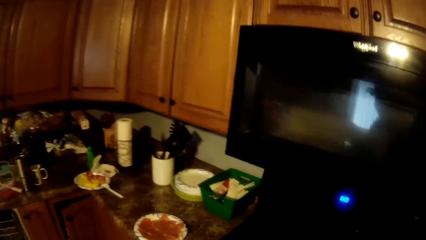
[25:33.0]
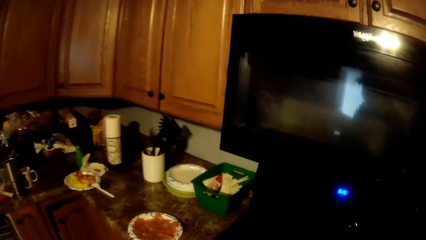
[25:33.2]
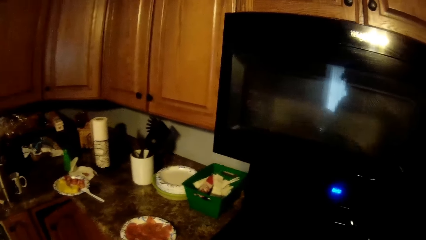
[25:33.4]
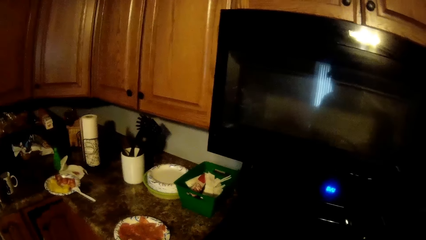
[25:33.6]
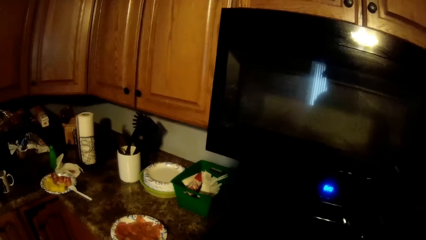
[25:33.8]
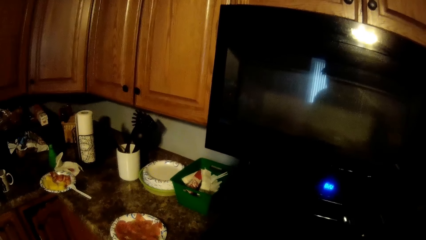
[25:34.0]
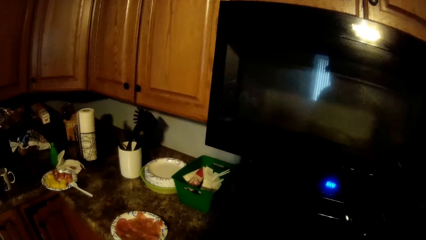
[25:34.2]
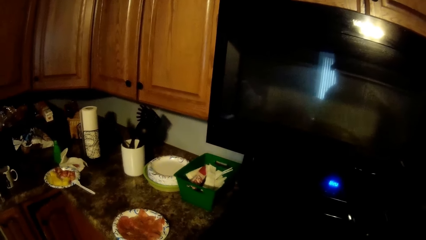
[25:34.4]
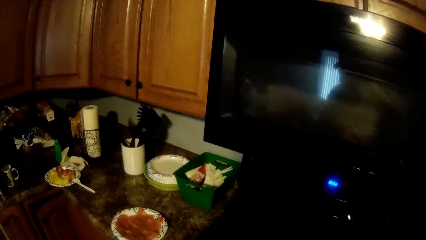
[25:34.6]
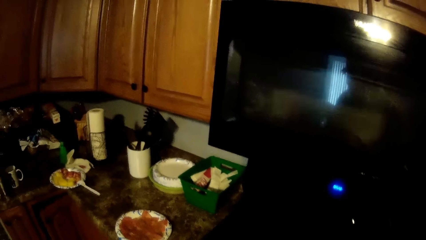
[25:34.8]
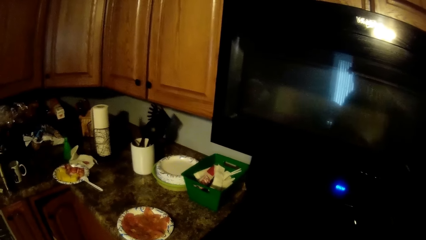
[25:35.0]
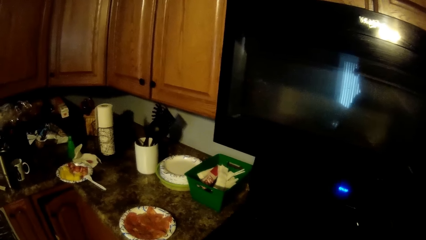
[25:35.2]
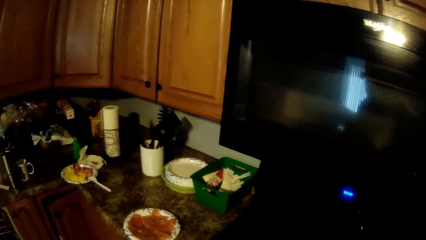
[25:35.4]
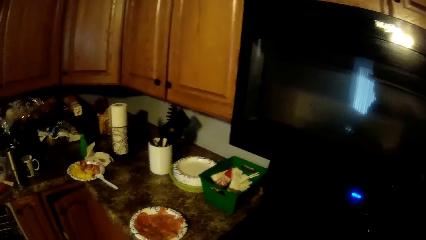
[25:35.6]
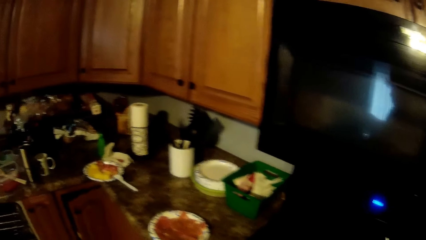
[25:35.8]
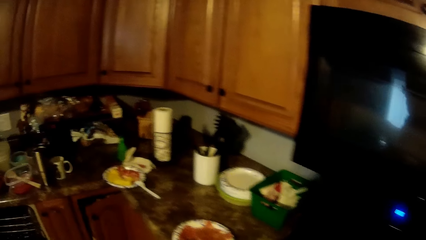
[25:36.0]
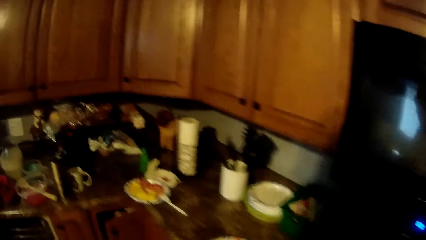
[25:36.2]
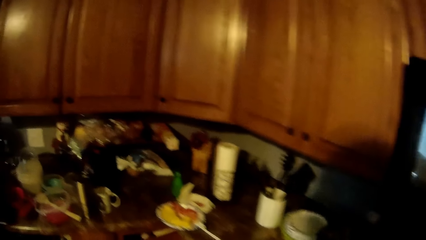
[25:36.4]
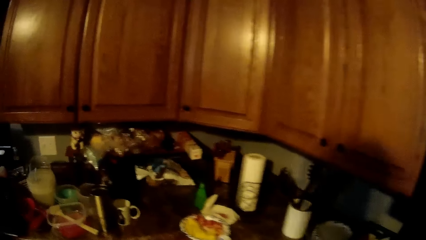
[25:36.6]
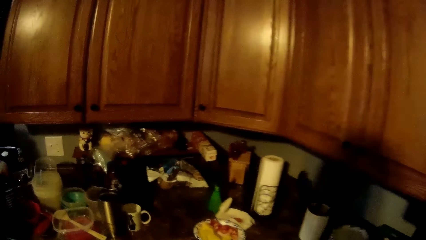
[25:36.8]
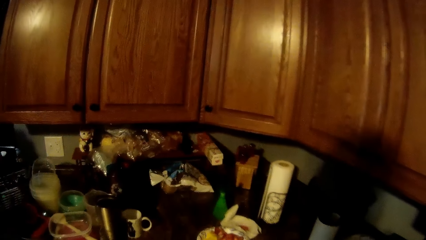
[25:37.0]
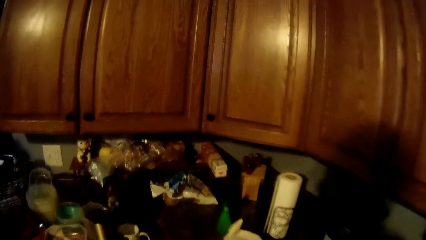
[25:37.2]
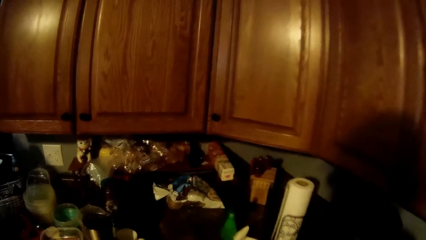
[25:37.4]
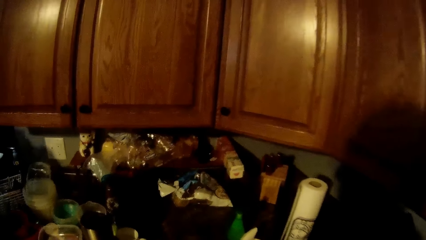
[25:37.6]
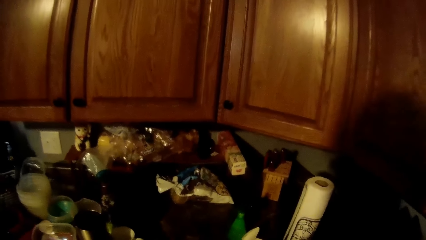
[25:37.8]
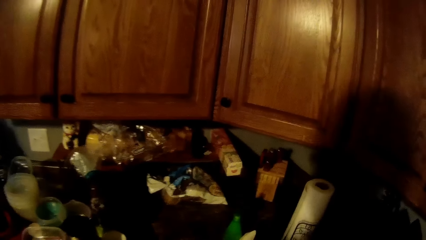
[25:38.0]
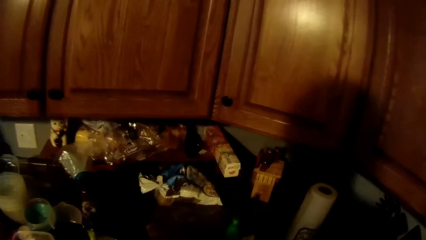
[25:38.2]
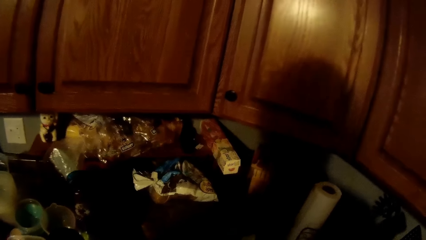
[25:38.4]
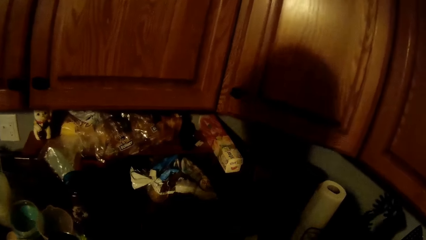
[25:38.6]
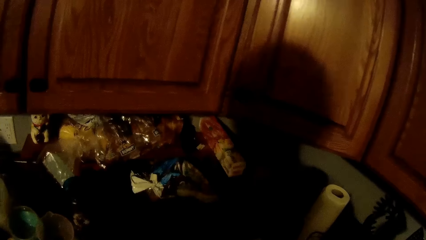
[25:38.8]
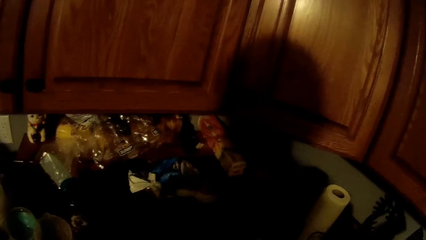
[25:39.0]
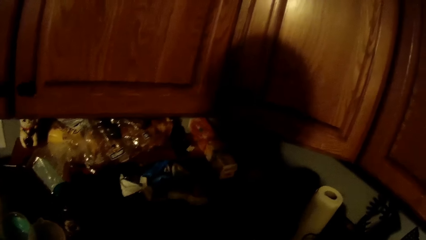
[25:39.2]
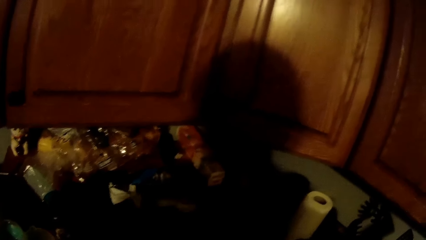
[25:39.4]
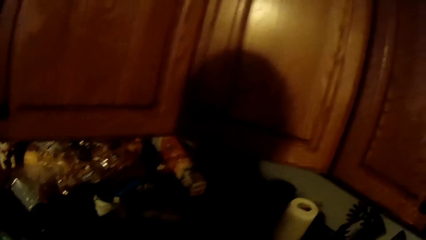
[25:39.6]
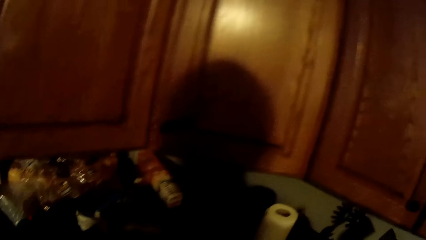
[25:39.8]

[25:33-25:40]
The camera wearer walks.

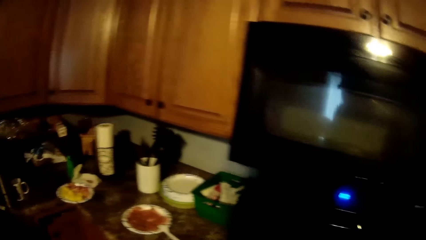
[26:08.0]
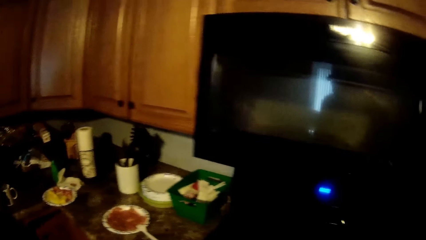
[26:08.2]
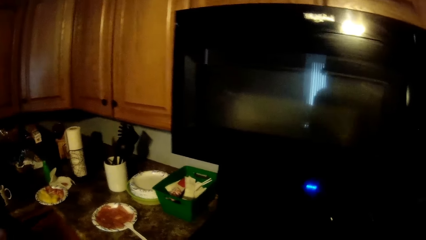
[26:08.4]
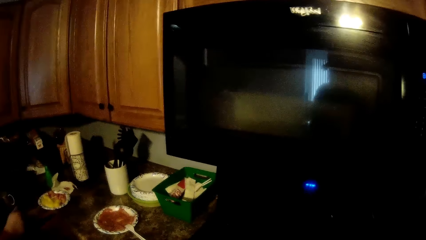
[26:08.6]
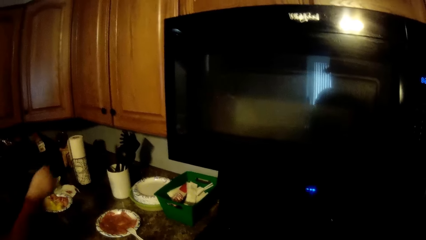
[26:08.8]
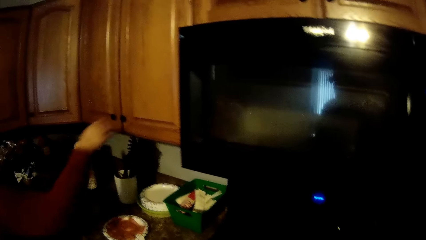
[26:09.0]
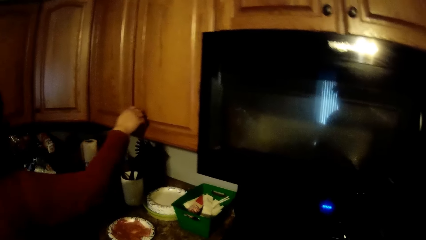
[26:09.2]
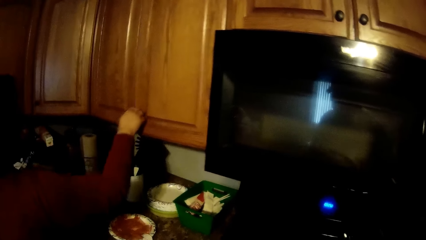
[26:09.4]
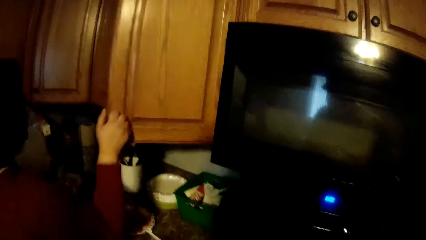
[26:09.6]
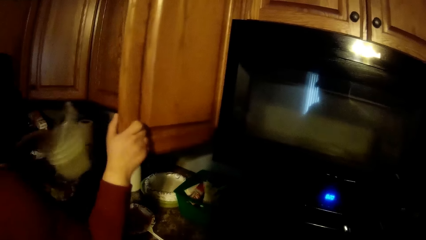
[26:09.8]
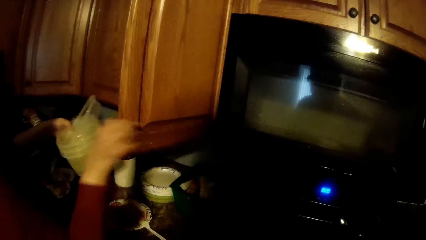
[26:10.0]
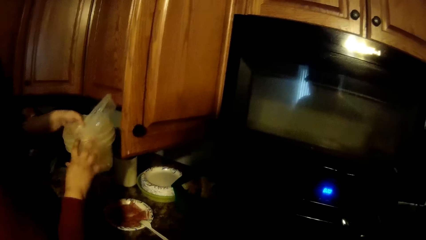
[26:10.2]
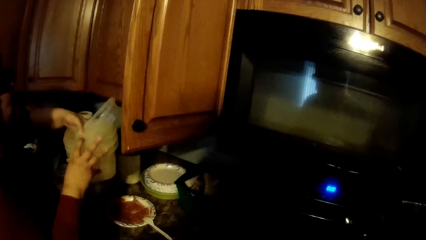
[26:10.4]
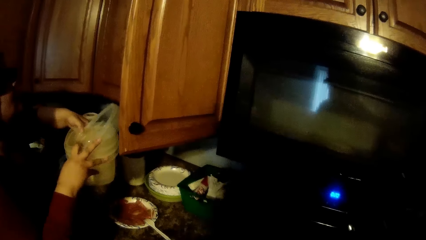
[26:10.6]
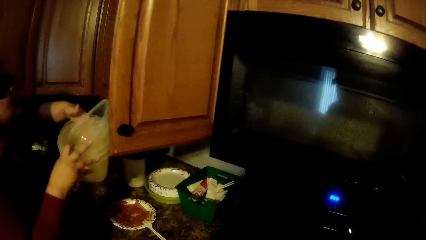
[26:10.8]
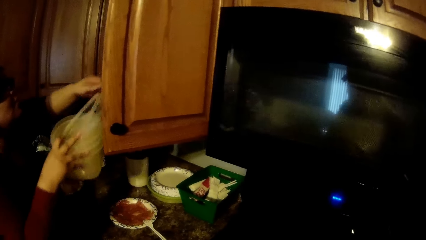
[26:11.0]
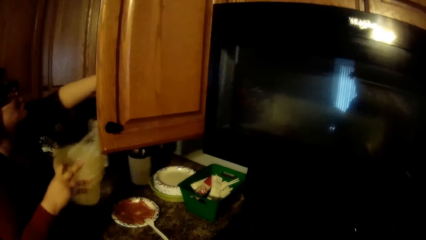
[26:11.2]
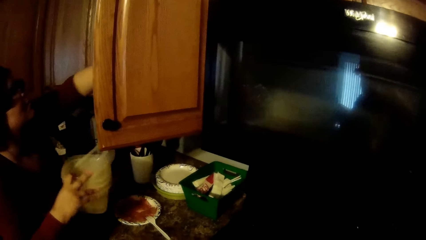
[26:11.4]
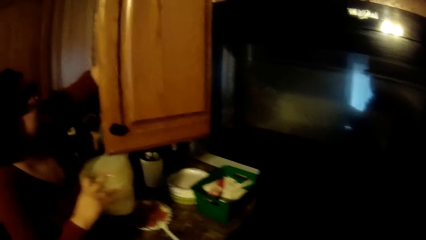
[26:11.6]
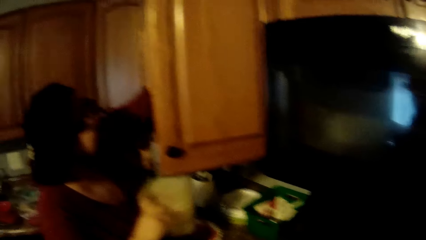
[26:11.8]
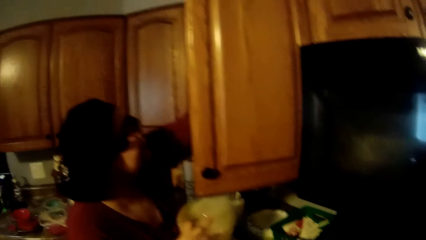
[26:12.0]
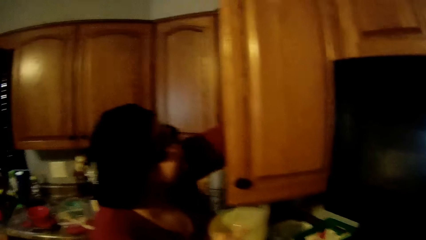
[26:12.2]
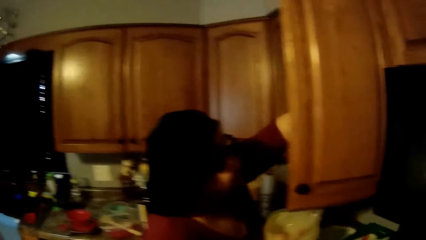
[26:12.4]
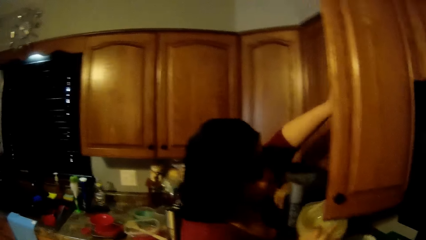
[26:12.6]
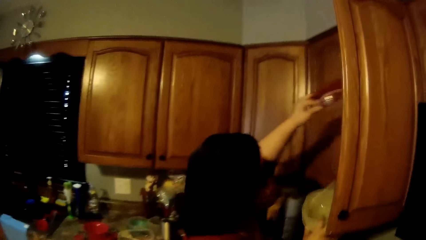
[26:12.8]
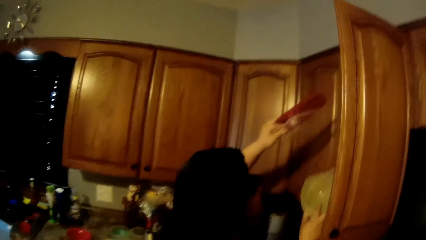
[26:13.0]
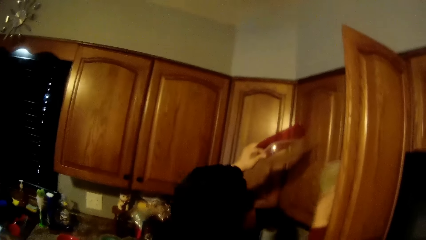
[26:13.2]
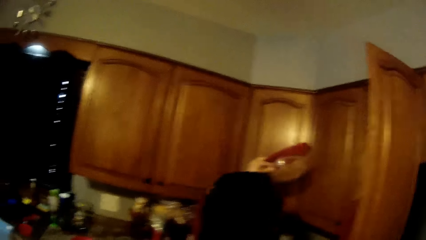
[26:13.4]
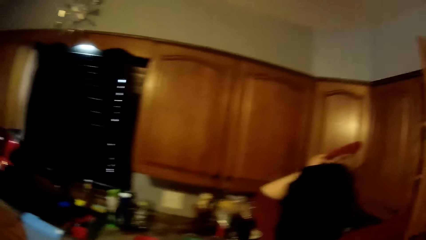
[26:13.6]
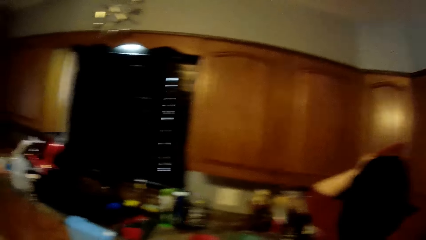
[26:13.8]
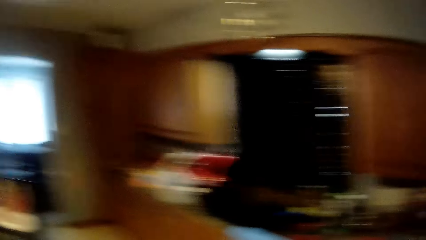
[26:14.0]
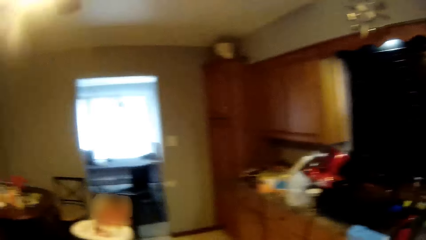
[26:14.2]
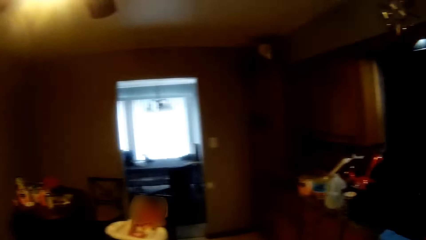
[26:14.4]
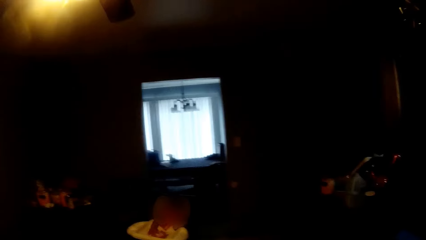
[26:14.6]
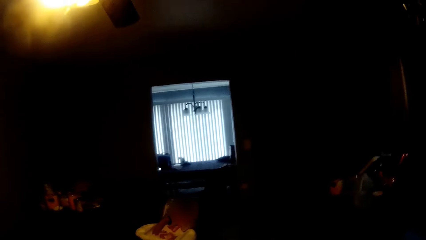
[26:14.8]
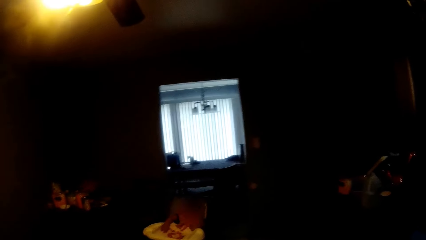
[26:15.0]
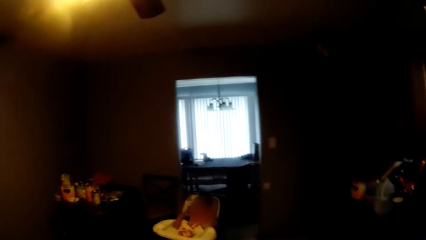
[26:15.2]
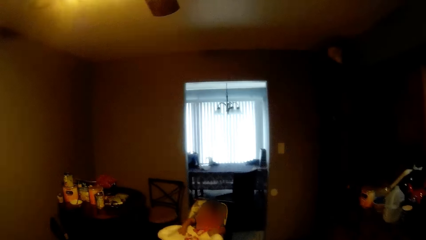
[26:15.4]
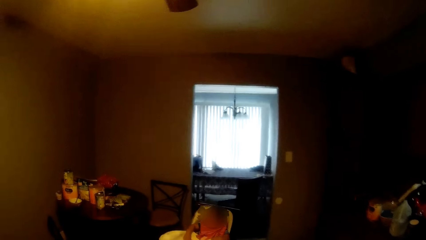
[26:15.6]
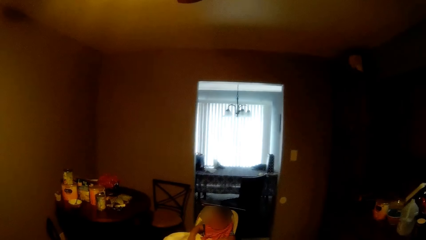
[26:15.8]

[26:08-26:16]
The woman opens a cabinet door with her right hand. The woman passes some plates to her right hand. The woman picks a plate from the cabinet with her left hand. The woman drops the plates in her right hand in the cabinet. The baby sits in a walker. The camera wearer looks around.
